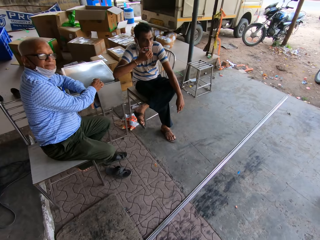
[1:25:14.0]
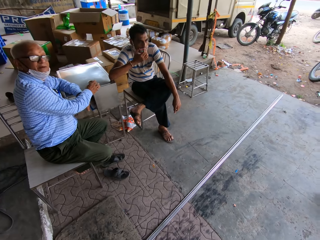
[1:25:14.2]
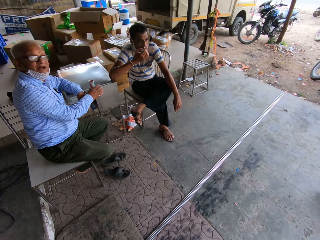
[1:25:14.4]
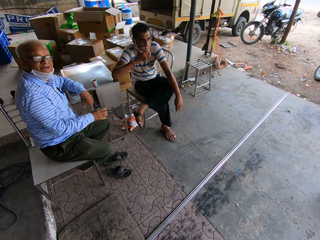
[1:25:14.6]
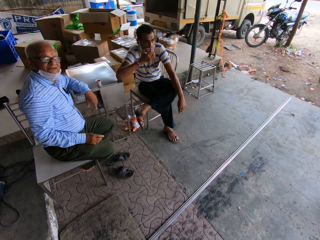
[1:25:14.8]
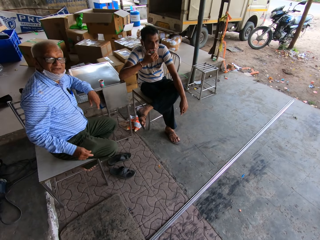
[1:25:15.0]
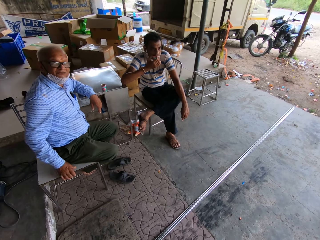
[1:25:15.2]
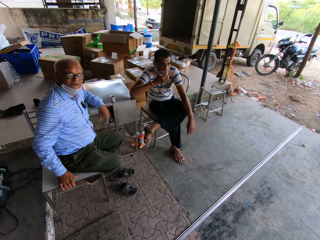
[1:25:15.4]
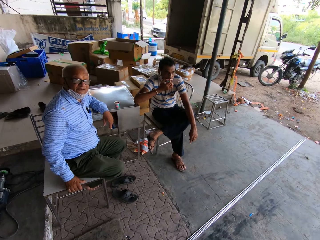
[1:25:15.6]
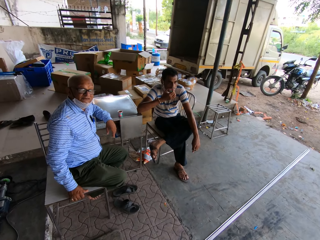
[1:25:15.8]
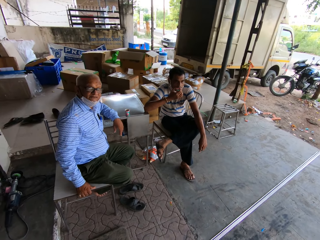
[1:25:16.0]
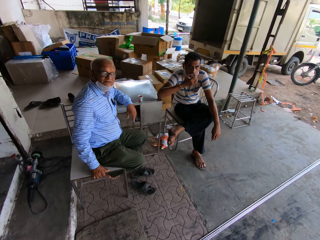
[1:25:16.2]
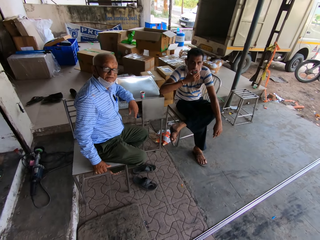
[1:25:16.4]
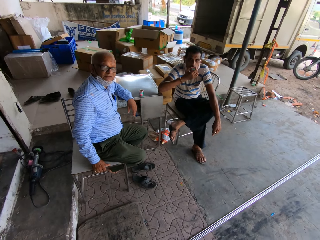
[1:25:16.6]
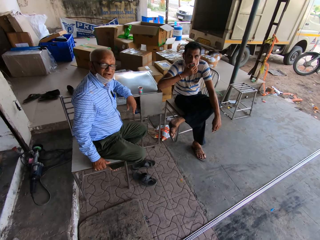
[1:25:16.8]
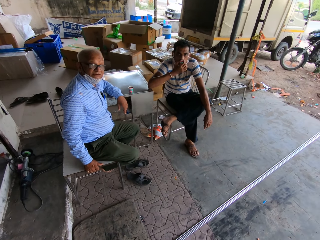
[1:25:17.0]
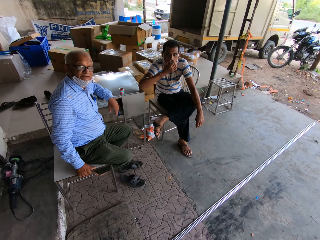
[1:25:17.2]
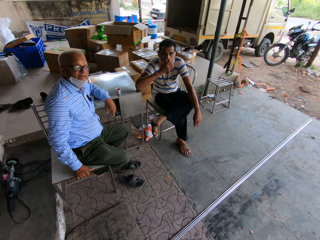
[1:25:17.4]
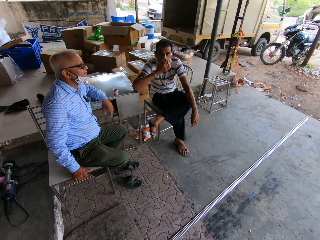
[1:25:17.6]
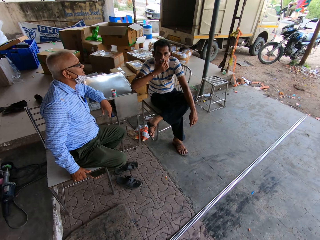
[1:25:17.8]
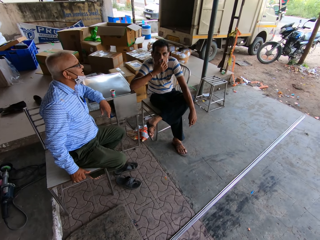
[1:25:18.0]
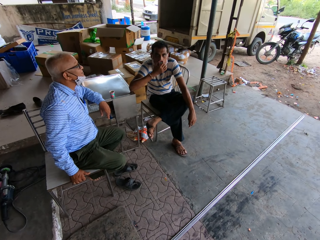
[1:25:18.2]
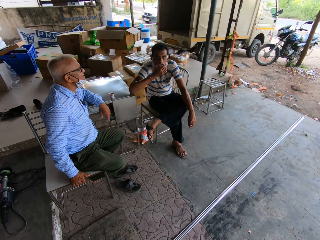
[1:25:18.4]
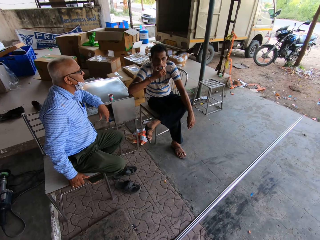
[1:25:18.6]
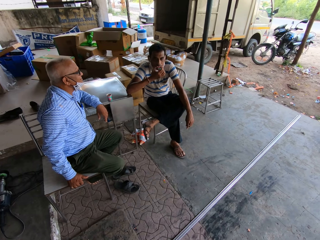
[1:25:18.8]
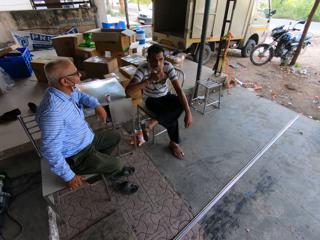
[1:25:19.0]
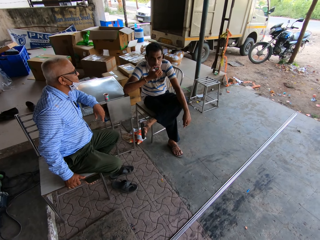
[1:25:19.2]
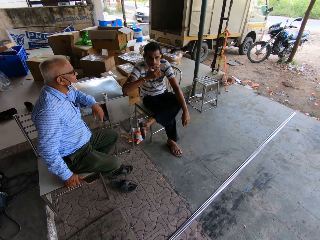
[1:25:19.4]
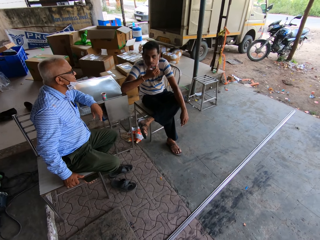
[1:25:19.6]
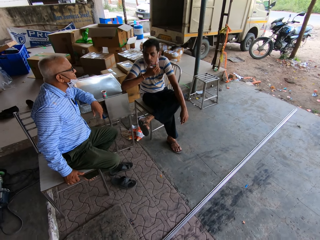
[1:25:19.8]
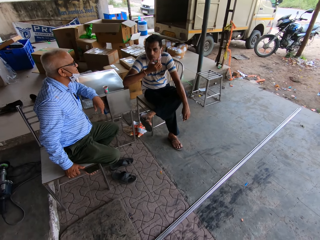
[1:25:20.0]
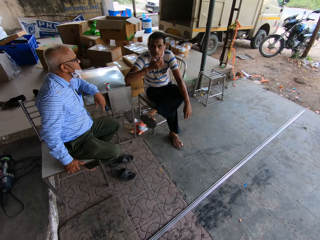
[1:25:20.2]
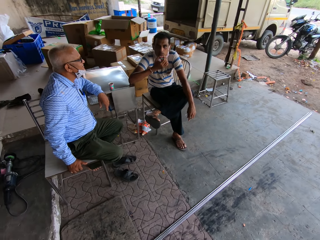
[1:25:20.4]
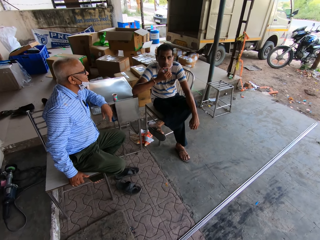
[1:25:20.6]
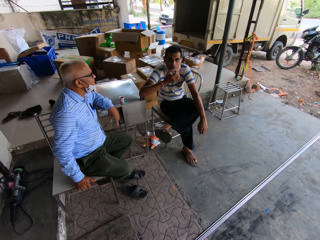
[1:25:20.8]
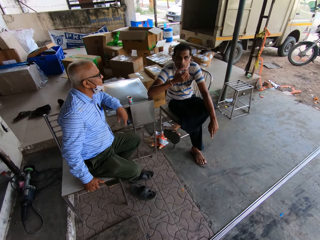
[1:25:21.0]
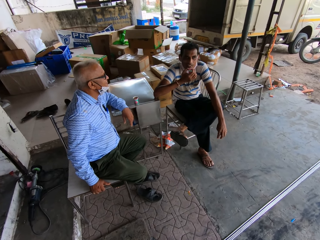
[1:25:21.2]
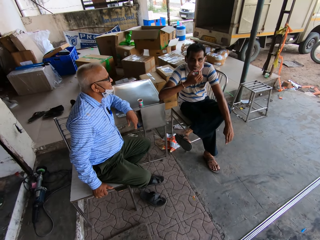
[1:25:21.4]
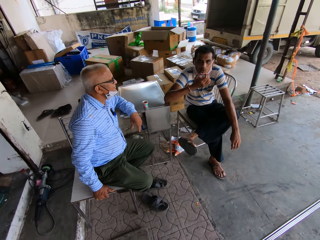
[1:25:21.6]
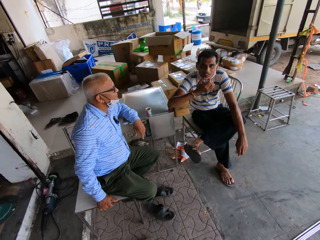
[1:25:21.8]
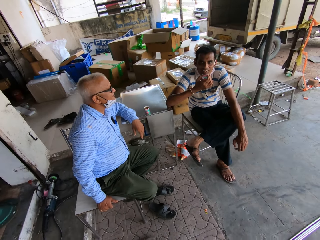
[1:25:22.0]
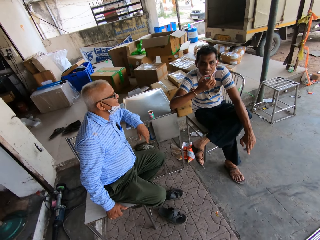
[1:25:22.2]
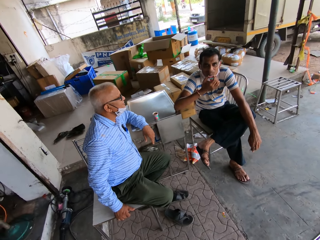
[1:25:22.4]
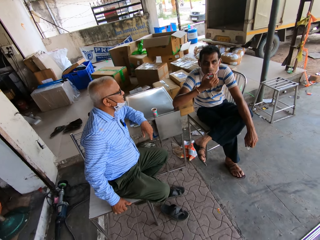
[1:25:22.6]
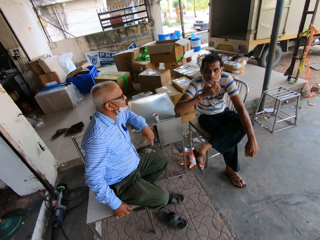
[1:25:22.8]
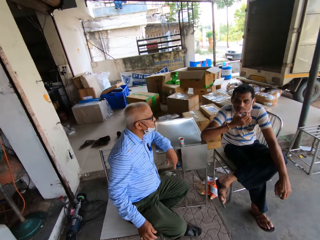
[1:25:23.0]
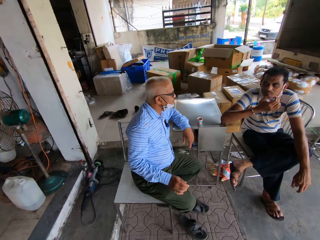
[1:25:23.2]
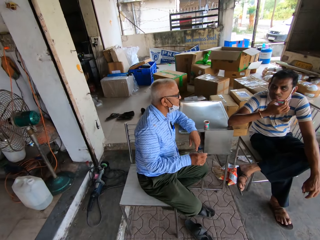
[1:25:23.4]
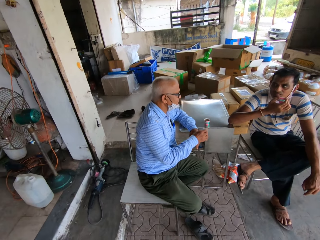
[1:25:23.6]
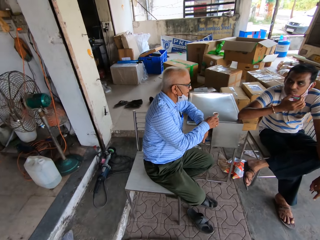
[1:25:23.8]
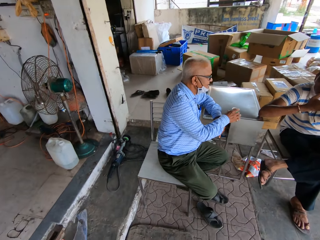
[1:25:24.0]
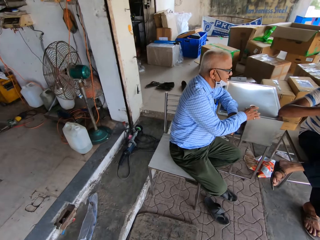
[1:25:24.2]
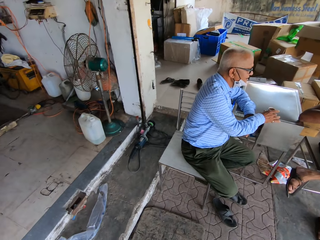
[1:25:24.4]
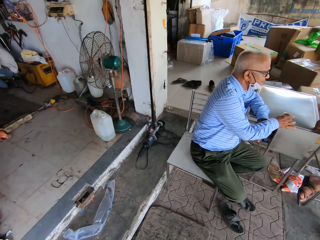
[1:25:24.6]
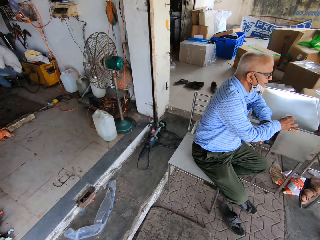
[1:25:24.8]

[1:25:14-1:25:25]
The camera wearer speaks with a man. Another man speaks with the camera wearer.

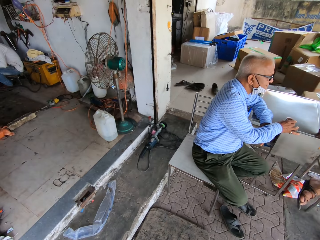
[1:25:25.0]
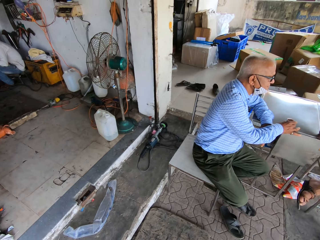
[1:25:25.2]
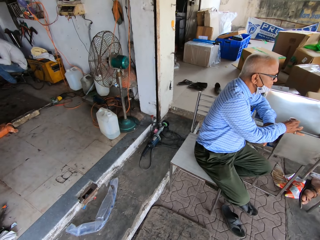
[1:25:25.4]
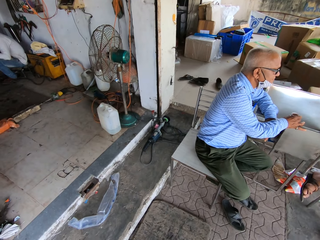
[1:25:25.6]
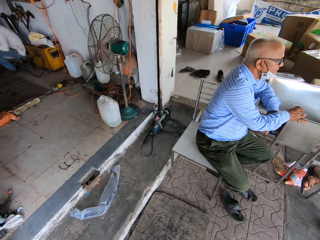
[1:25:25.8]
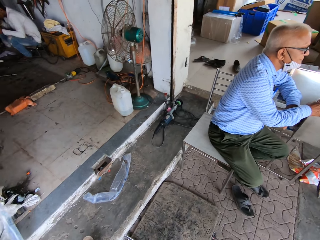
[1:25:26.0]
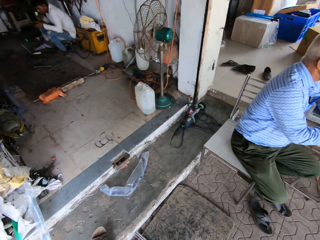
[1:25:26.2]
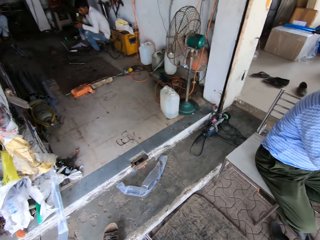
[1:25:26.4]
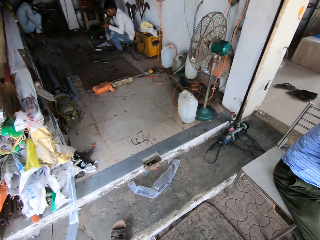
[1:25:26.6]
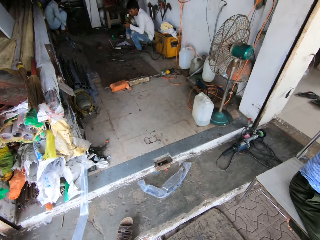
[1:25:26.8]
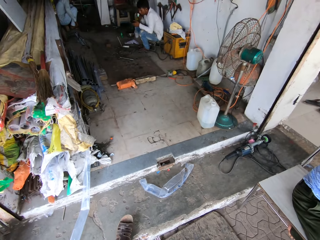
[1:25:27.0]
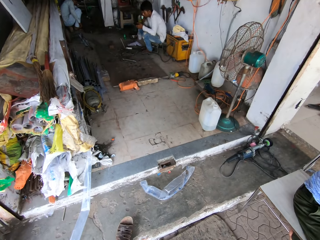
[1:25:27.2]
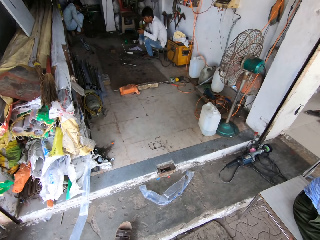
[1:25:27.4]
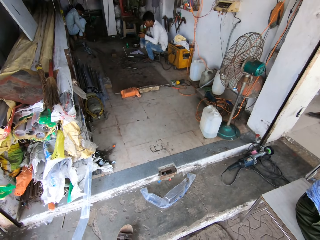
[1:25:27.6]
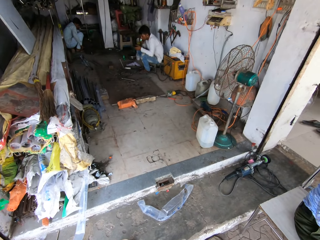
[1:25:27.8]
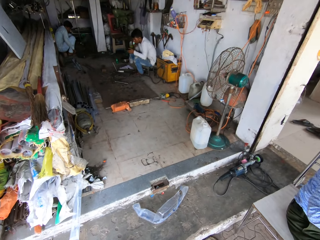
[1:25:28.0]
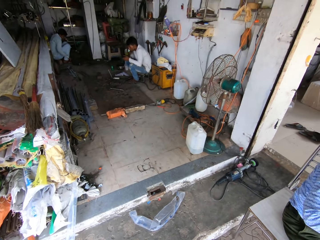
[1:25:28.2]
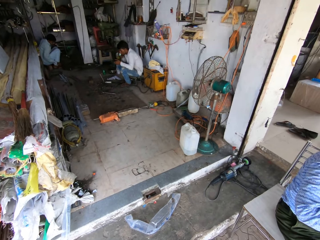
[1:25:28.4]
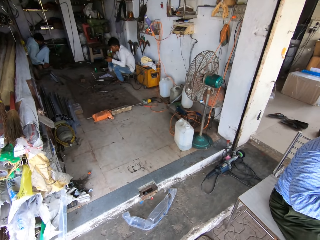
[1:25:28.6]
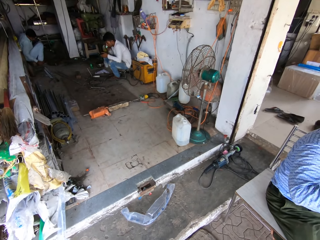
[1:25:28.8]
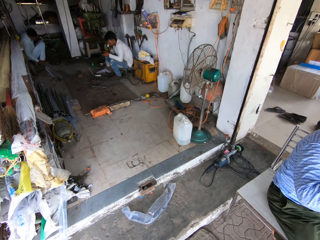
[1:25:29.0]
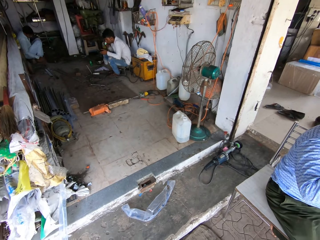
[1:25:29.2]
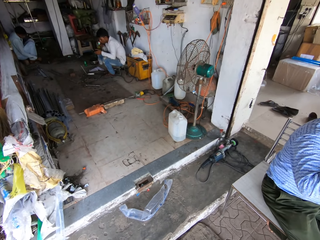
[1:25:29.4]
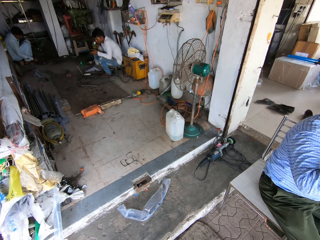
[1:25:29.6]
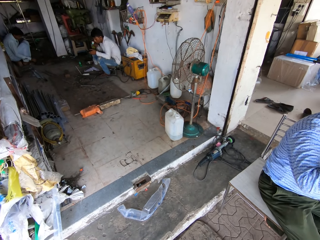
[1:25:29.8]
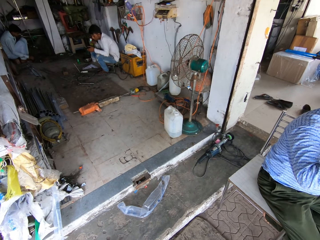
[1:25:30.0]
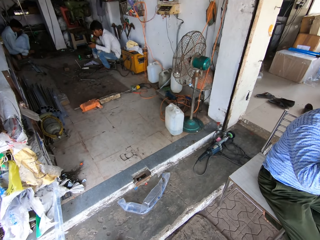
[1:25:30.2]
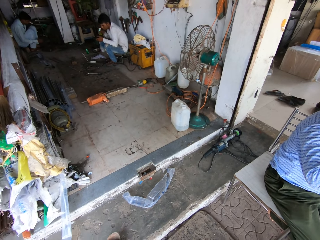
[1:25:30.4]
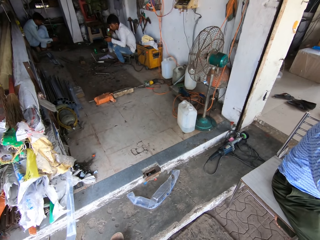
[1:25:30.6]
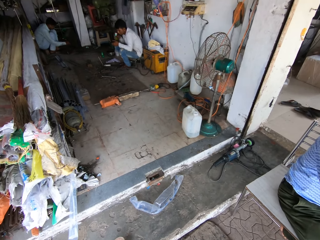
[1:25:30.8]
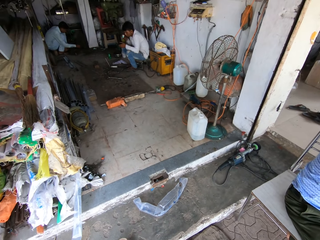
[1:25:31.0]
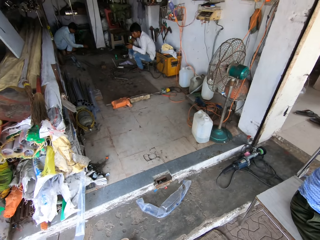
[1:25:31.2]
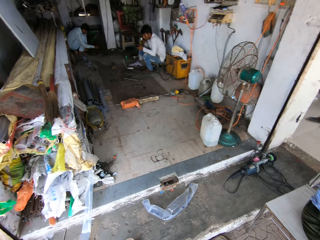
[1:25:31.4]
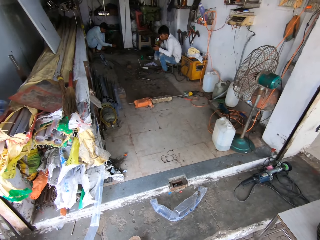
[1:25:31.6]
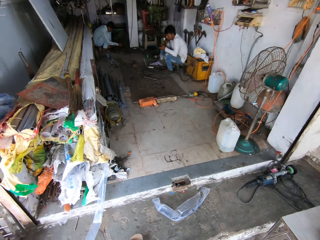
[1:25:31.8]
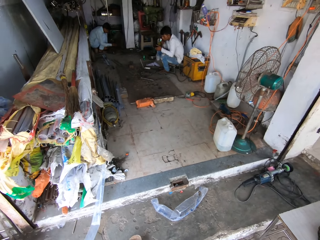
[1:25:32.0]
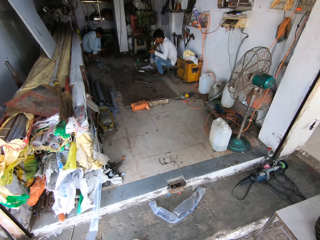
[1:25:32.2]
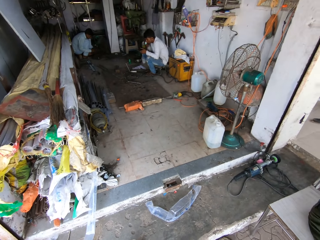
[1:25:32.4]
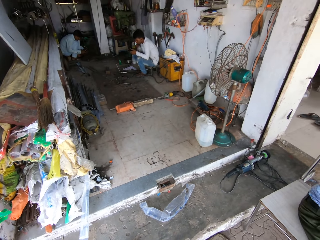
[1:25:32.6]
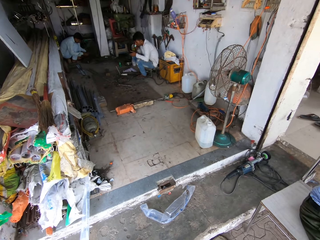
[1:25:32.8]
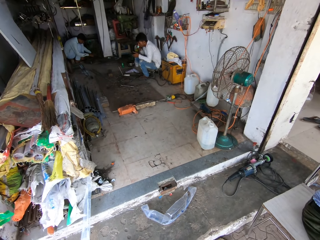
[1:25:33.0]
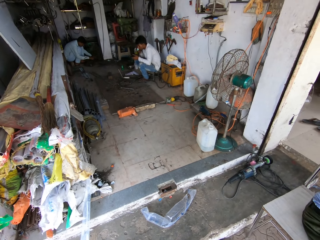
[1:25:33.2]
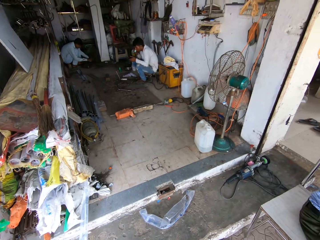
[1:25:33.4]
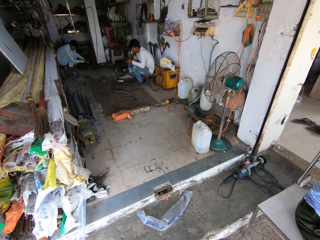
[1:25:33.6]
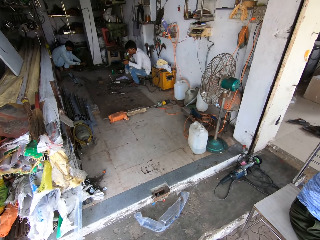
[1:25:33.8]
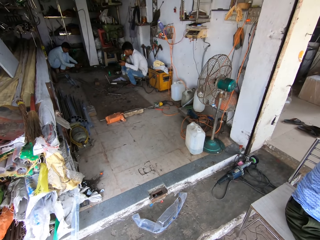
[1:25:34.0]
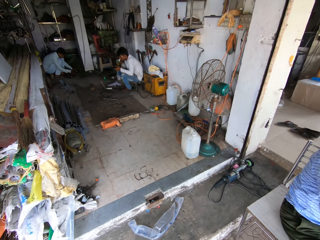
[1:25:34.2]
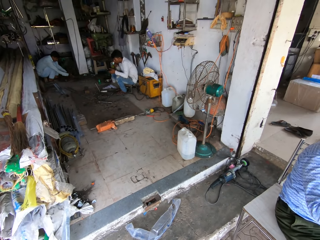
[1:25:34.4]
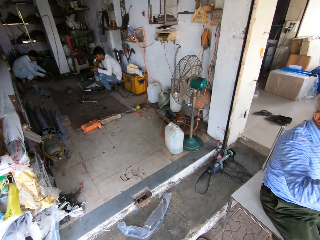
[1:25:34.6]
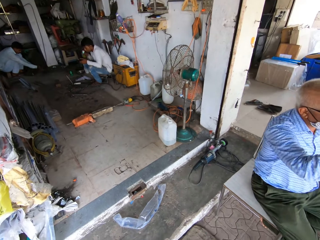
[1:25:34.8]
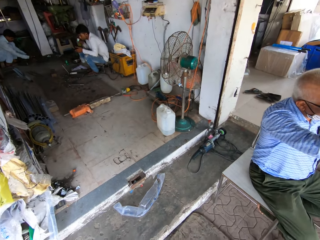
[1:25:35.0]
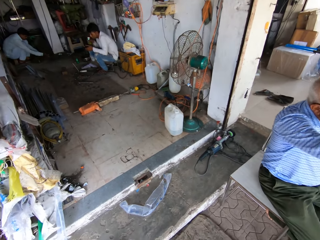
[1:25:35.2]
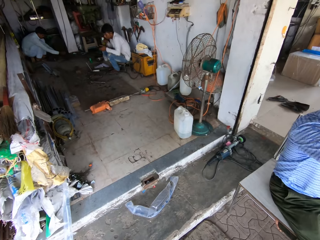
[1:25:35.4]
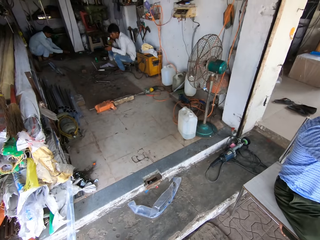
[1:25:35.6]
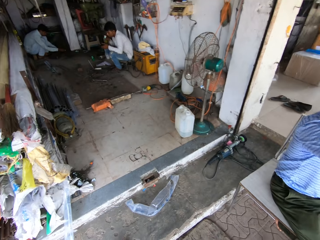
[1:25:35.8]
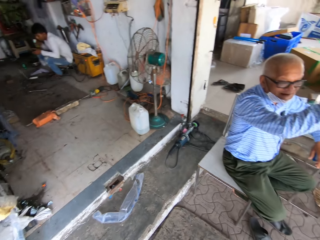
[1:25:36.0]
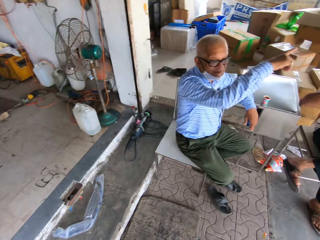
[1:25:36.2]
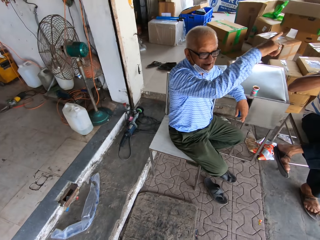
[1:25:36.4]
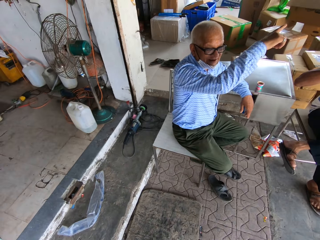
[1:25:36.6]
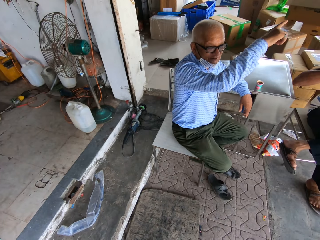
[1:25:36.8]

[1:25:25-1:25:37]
The camera wearer stares in the room. They look around.
